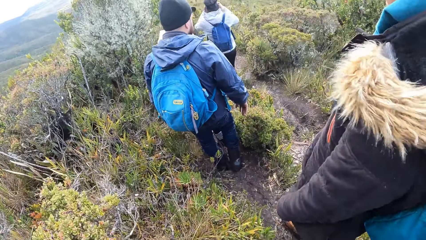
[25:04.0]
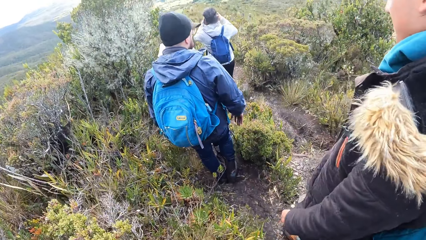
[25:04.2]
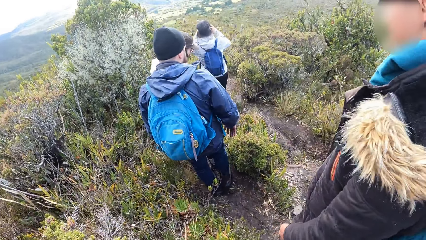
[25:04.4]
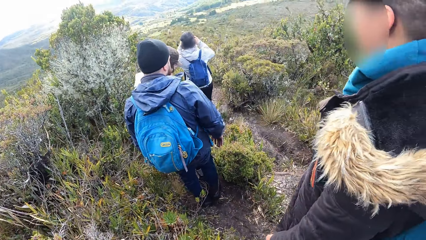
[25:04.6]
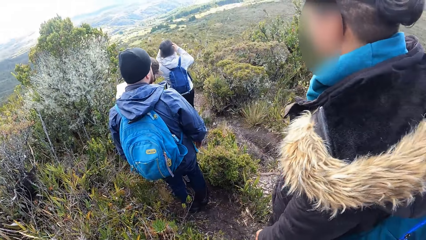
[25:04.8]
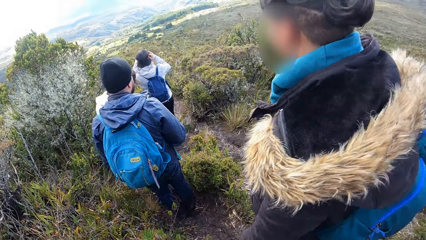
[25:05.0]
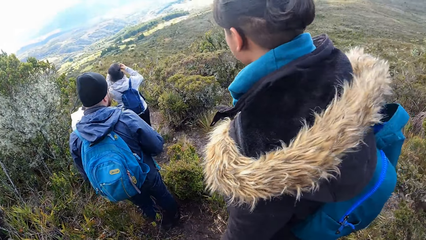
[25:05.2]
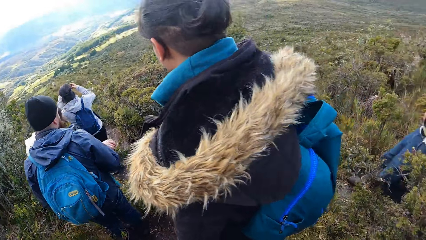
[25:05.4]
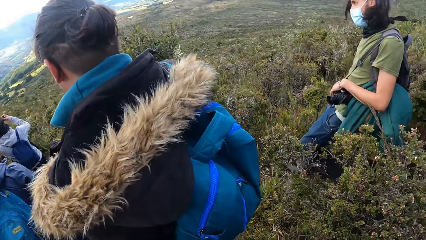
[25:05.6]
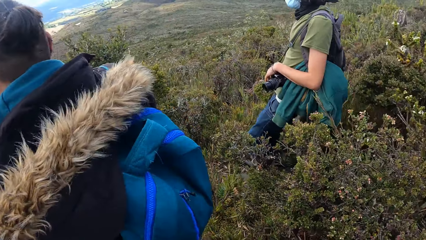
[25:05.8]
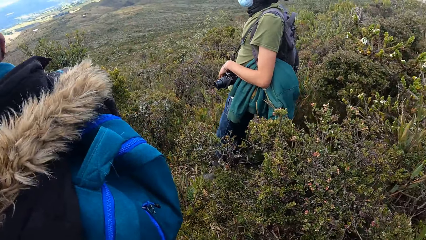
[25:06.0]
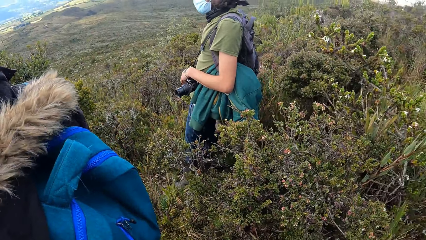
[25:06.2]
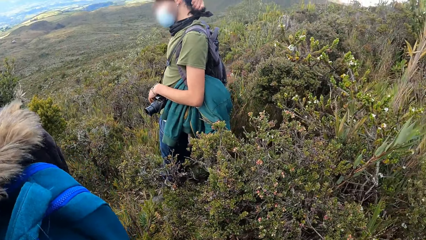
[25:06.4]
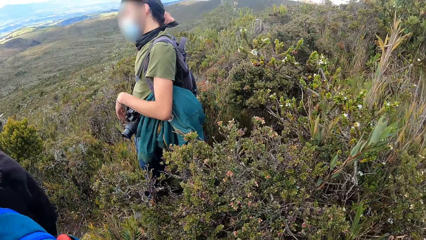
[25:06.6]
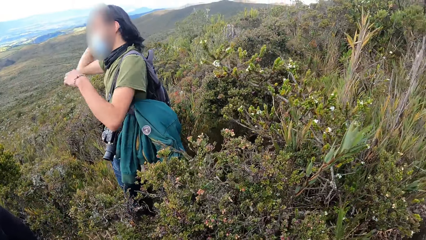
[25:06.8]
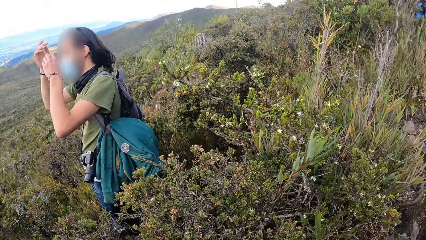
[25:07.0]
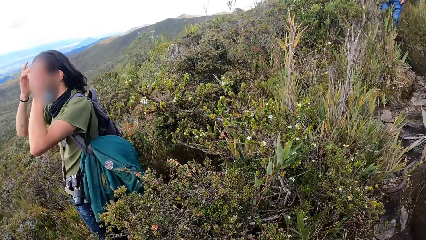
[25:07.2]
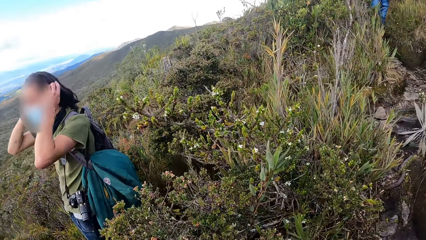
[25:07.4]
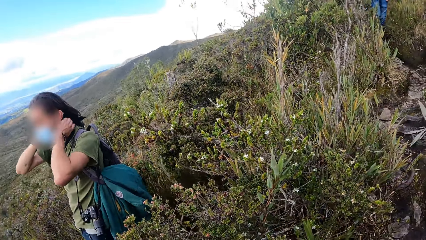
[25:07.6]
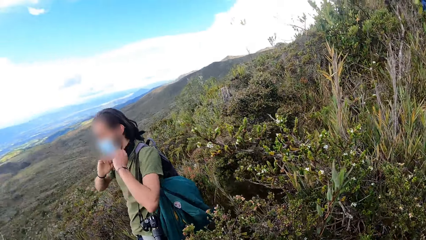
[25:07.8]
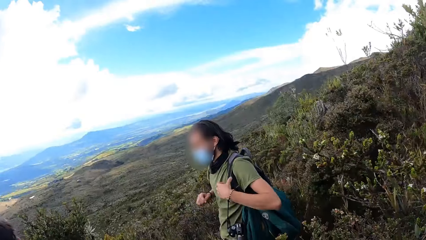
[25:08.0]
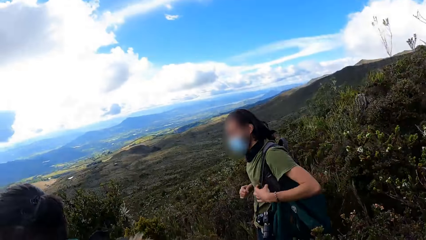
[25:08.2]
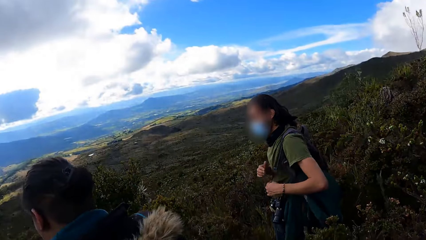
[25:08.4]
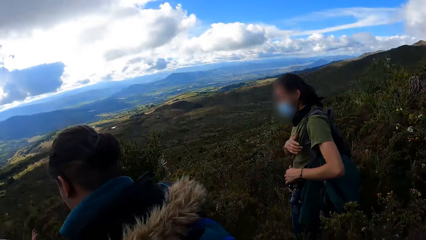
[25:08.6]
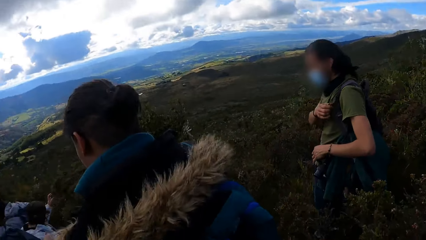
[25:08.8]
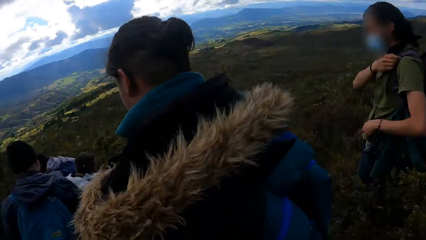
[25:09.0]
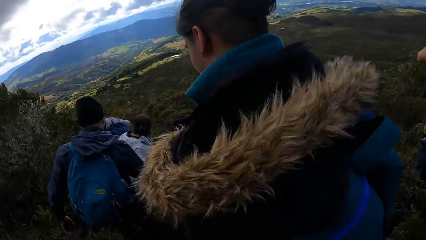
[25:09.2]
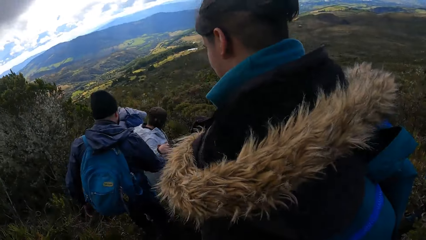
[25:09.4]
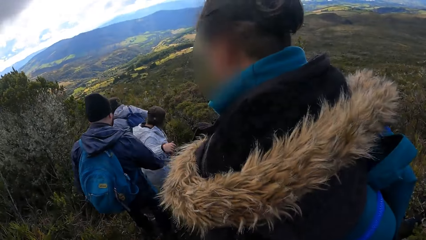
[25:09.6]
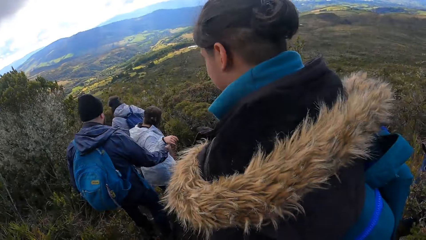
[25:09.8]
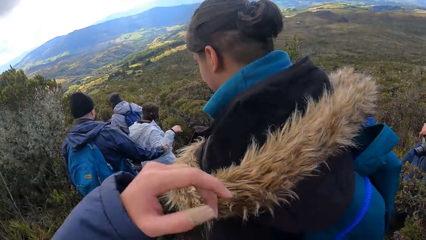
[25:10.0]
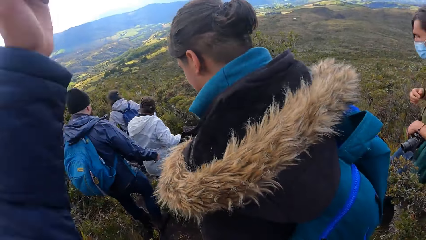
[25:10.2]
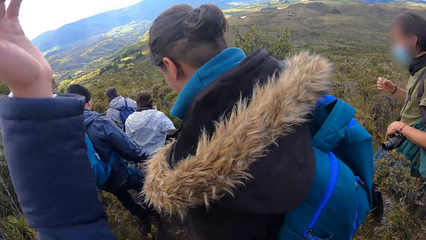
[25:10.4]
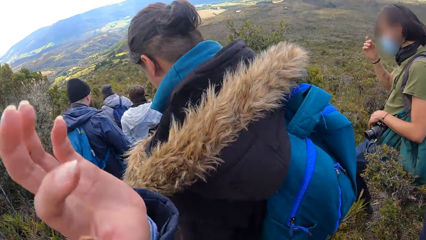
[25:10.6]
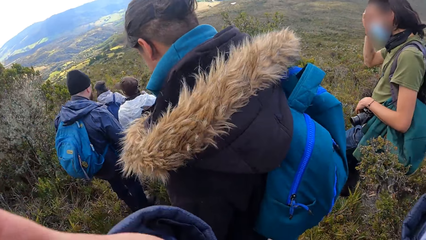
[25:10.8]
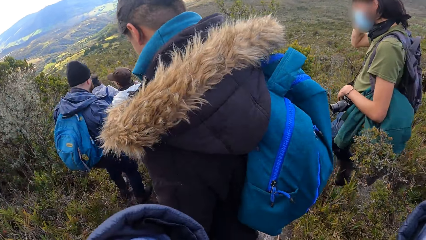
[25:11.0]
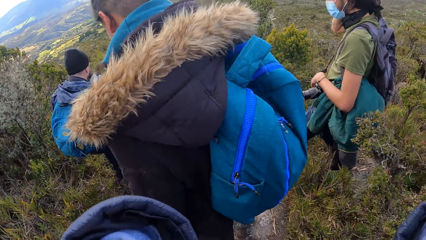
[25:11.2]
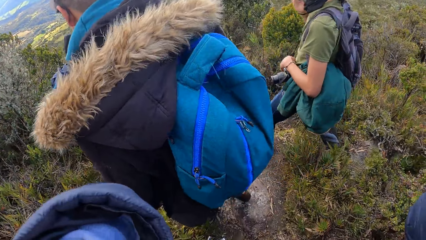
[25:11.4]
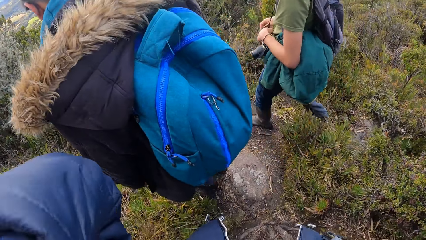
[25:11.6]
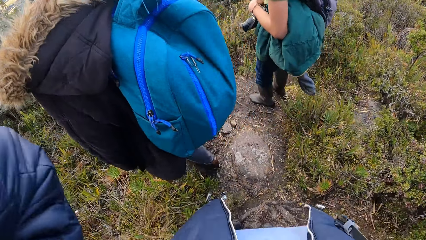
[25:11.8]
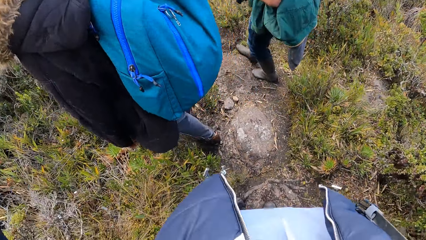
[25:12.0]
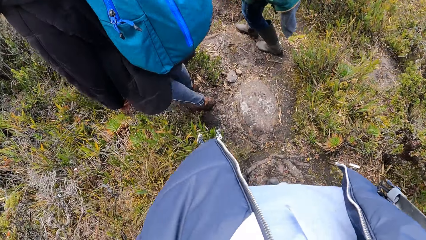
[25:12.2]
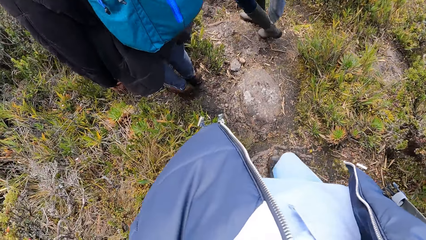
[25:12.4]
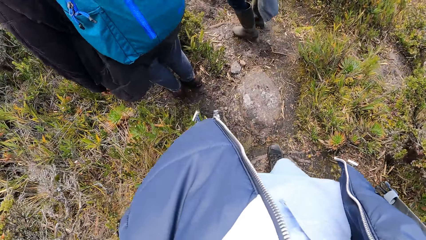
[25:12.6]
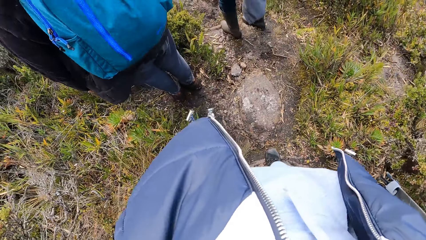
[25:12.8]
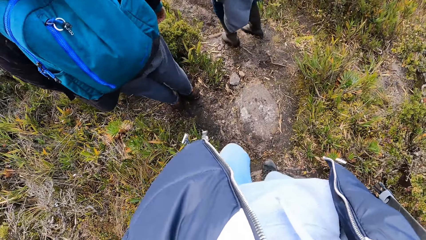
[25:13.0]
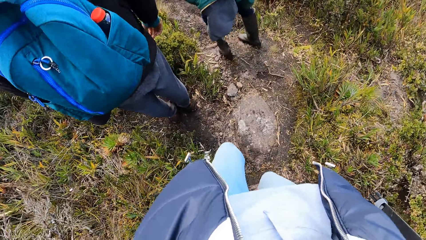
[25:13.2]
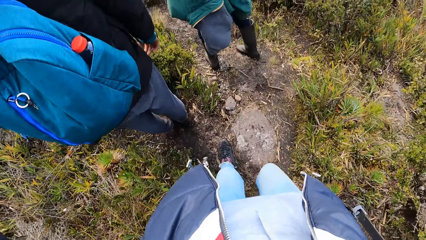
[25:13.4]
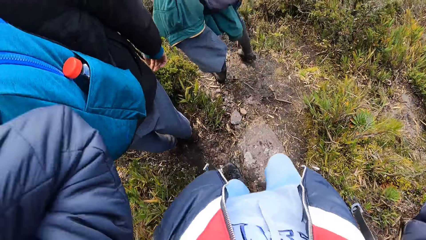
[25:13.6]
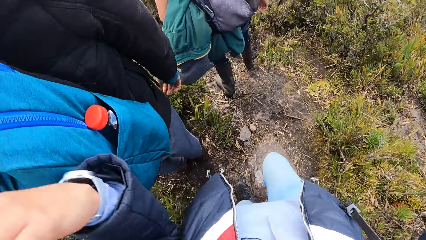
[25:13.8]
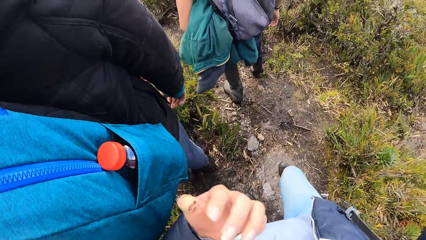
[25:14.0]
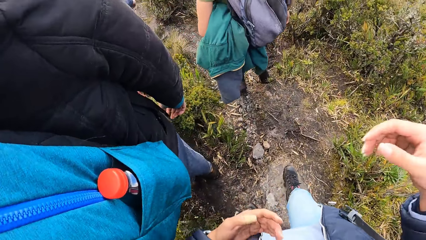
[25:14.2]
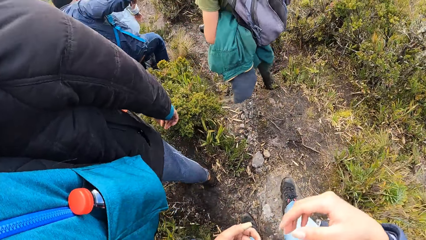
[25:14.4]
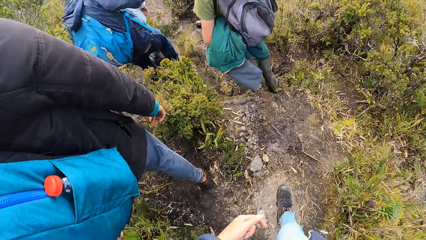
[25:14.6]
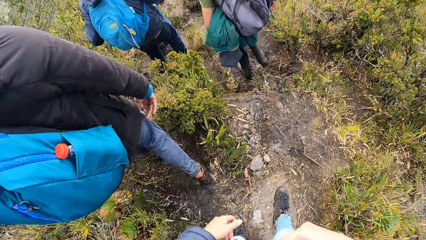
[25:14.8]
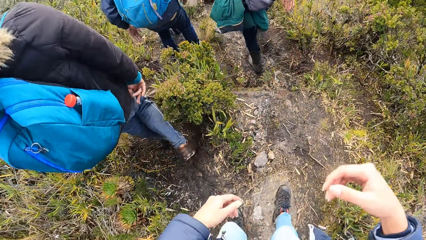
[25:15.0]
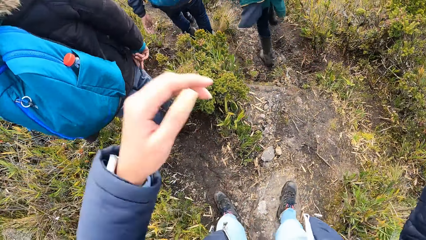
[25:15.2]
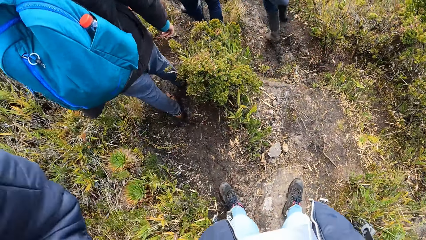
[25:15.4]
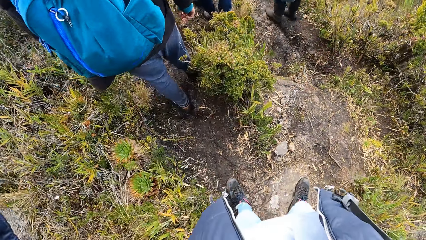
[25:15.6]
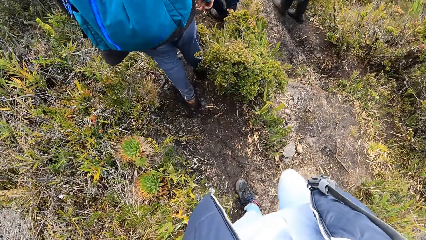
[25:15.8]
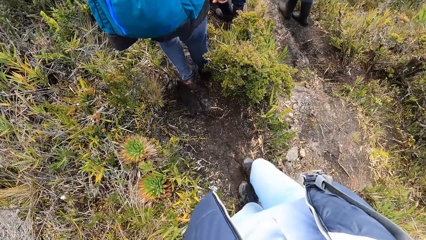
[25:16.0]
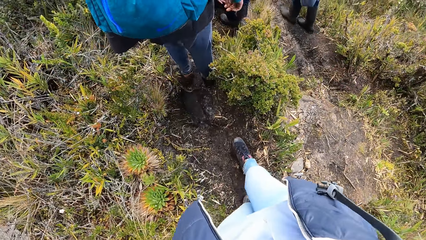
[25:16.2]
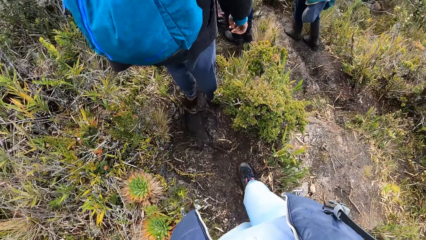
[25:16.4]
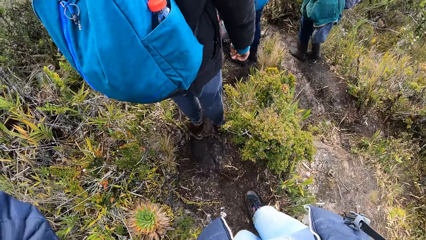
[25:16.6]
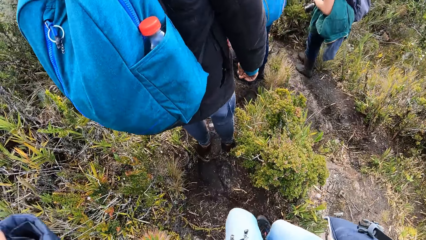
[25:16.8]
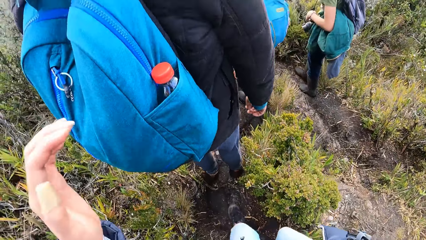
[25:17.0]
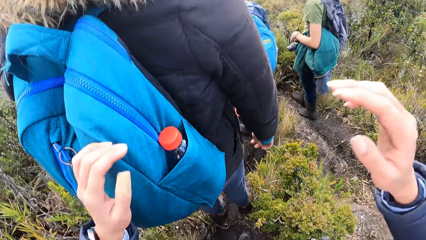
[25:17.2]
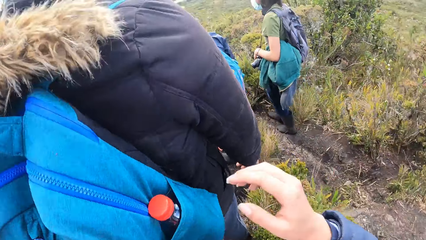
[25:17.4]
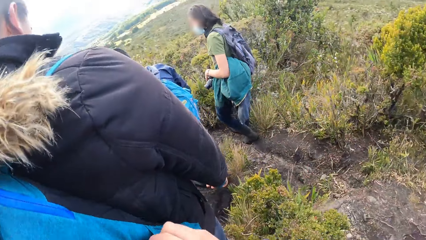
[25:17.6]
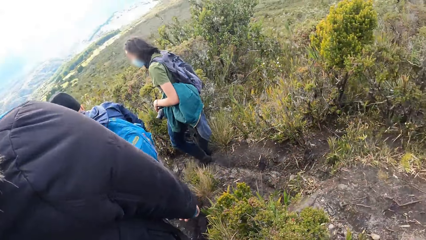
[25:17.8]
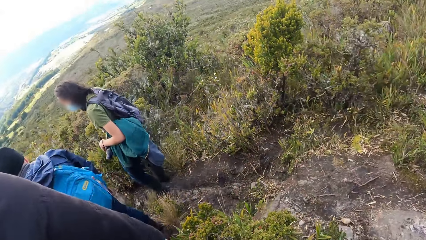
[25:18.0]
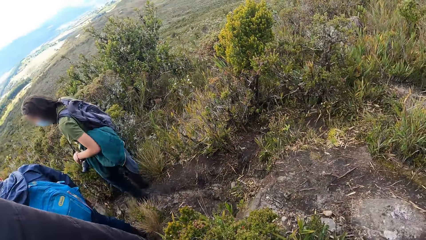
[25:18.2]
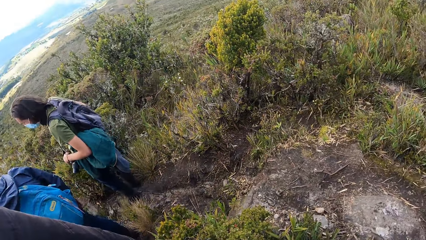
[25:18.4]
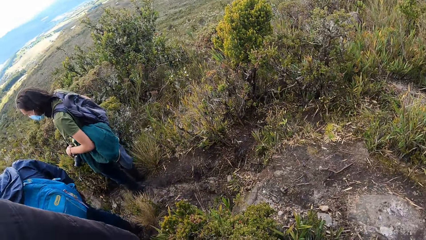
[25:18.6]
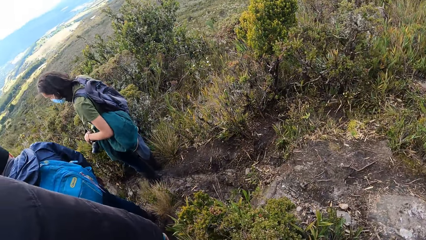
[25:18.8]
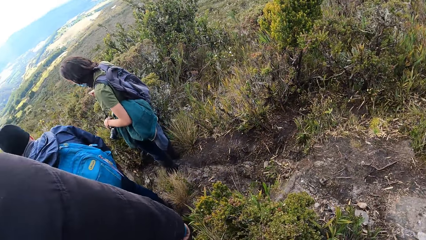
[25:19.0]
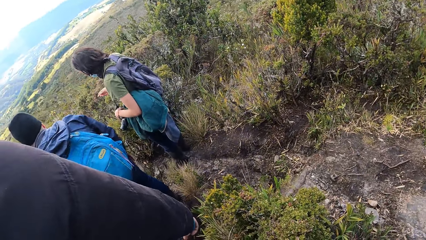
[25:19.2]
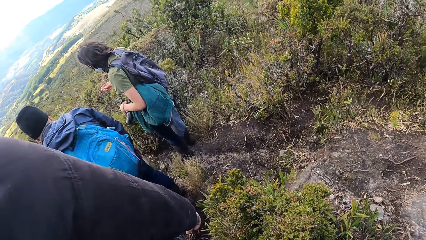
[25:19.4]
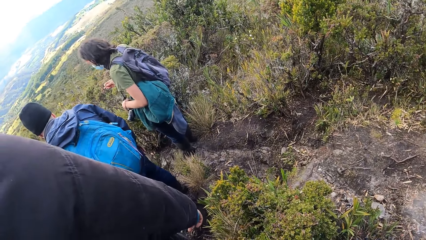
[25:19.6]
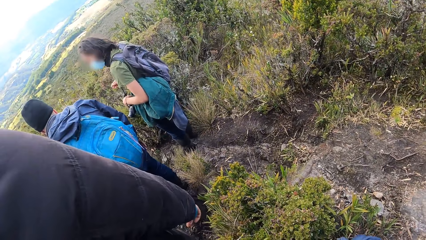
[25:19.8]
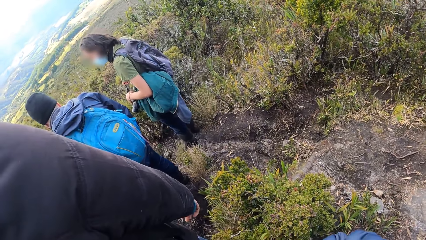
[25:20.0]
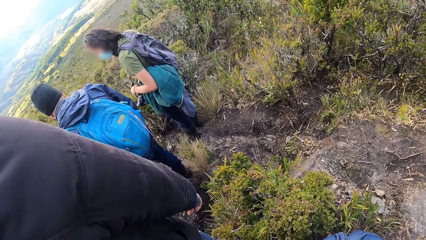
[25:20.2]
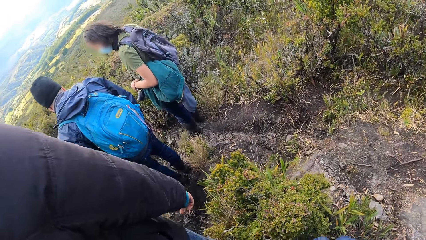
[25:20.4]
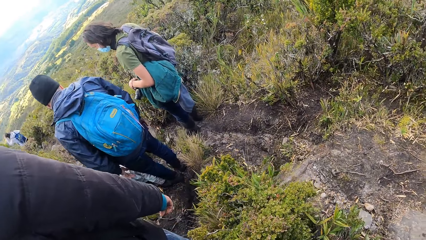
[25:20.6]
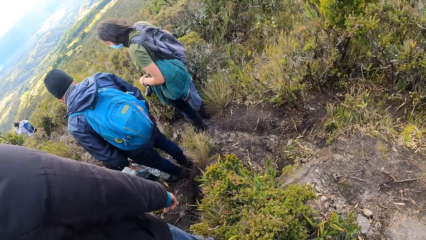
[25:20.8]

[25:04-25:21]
The camera wearer looks around the thicket. She lifts her left hand up. She walks down a hill. She lifts both her hands up. She stops.
